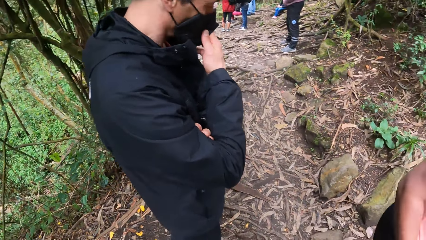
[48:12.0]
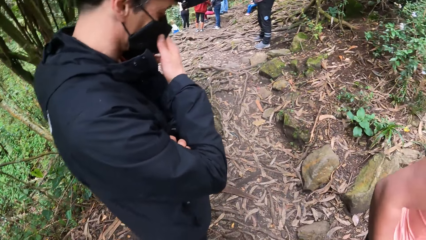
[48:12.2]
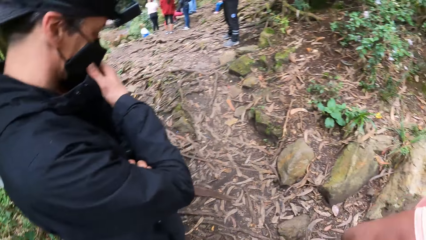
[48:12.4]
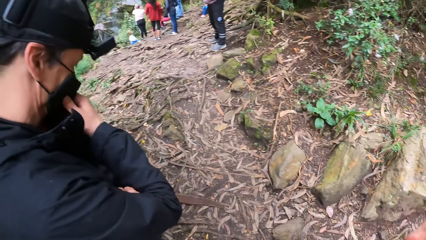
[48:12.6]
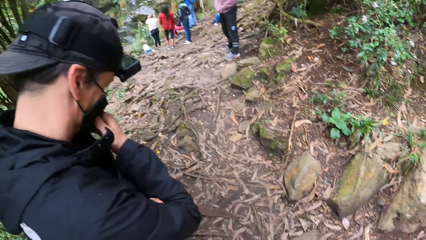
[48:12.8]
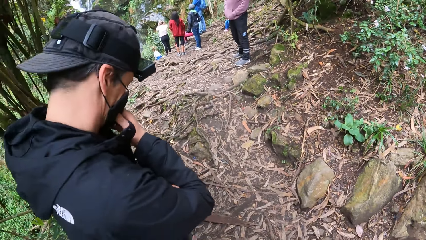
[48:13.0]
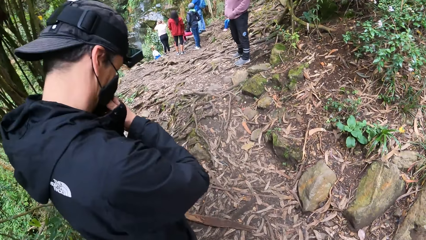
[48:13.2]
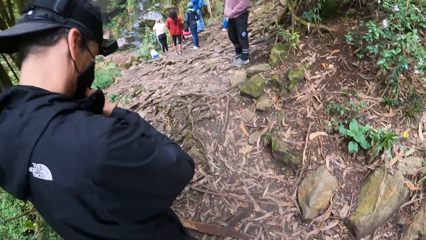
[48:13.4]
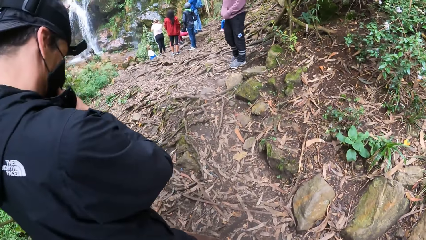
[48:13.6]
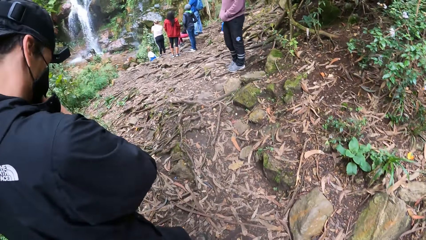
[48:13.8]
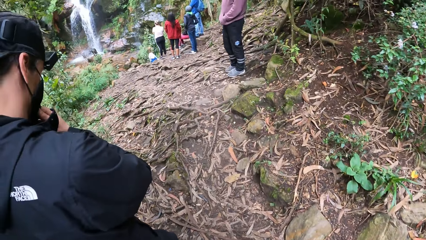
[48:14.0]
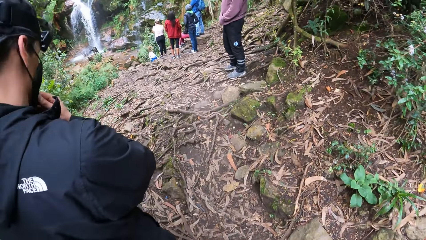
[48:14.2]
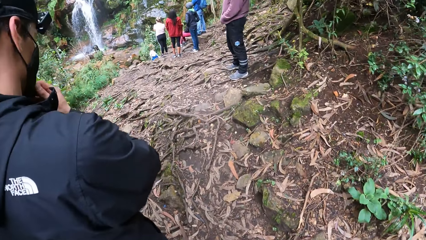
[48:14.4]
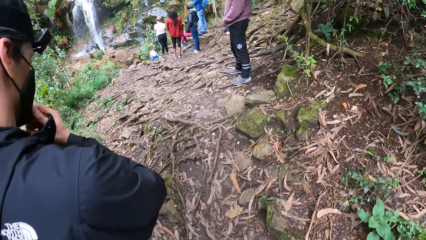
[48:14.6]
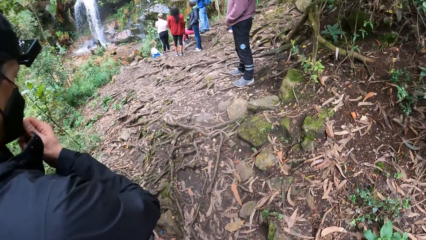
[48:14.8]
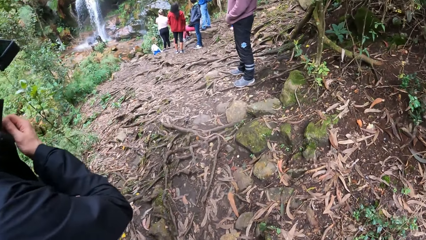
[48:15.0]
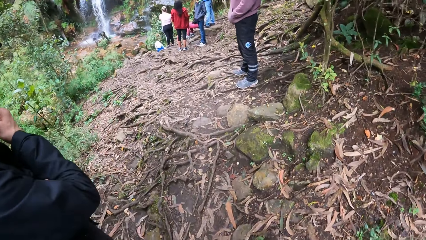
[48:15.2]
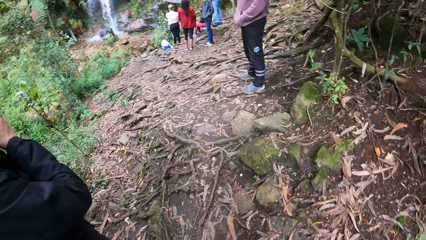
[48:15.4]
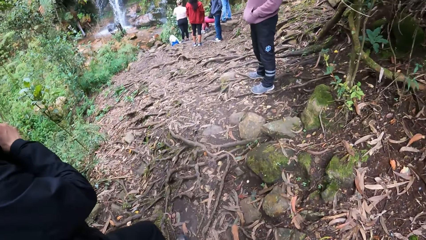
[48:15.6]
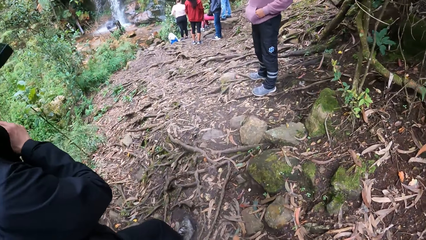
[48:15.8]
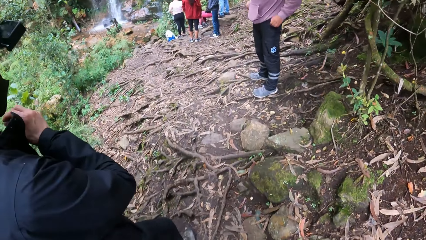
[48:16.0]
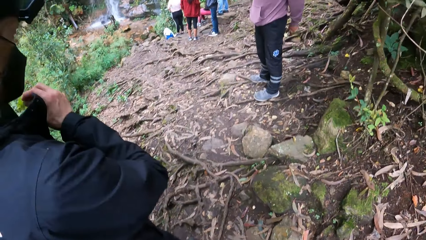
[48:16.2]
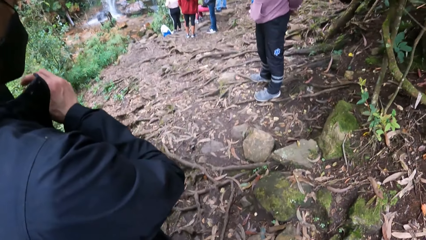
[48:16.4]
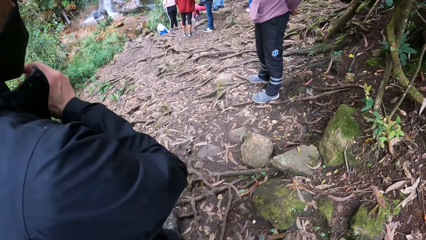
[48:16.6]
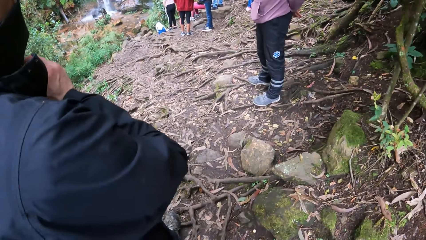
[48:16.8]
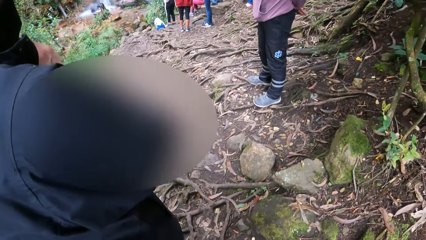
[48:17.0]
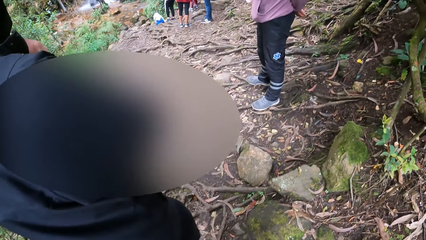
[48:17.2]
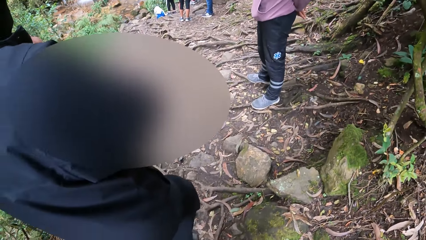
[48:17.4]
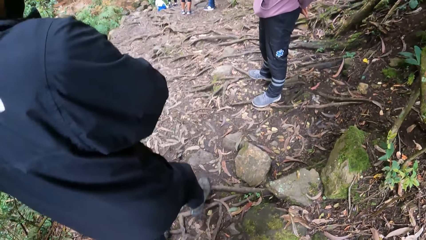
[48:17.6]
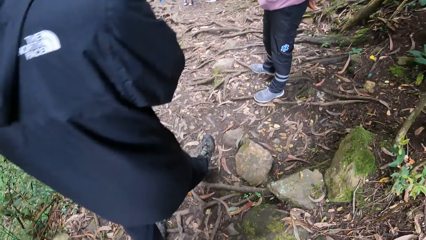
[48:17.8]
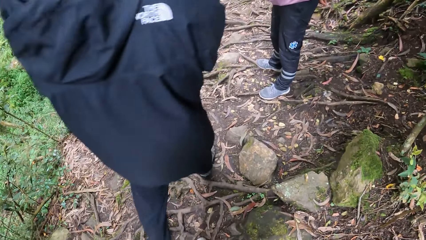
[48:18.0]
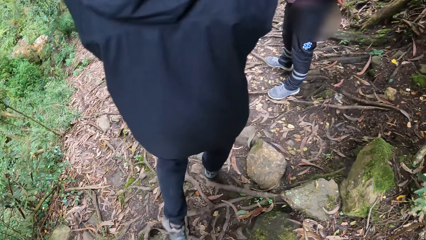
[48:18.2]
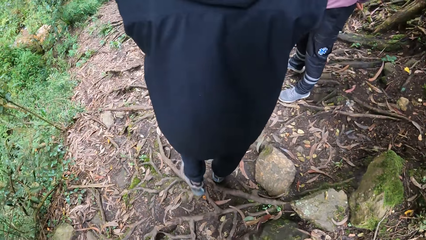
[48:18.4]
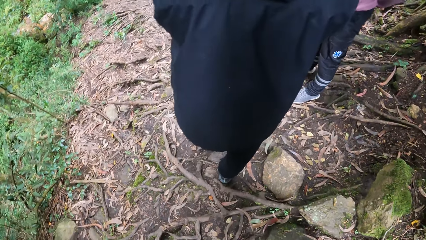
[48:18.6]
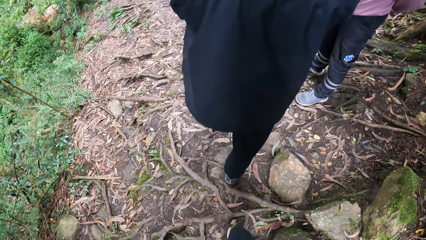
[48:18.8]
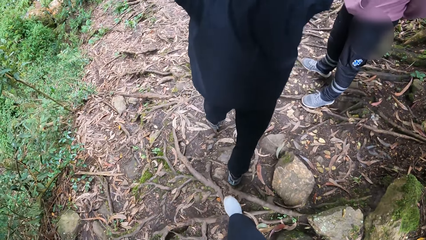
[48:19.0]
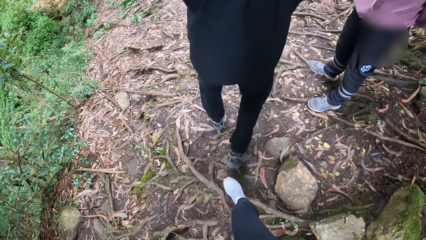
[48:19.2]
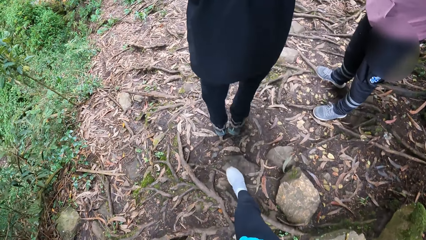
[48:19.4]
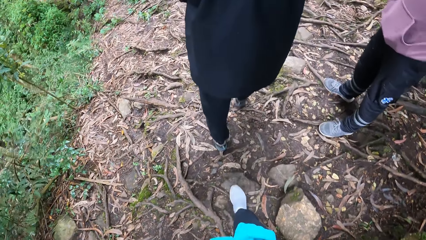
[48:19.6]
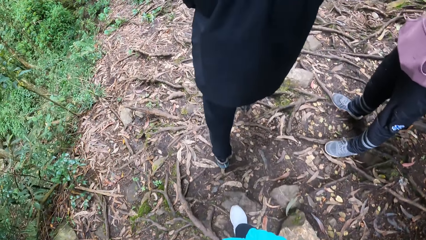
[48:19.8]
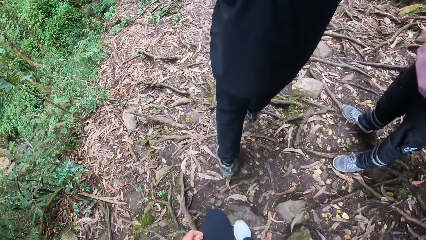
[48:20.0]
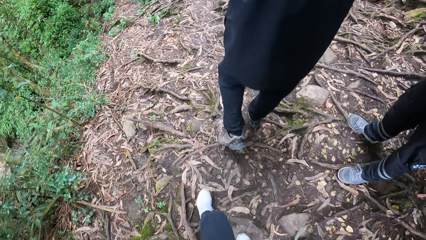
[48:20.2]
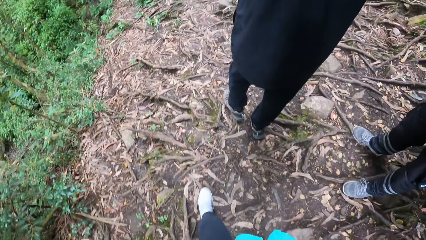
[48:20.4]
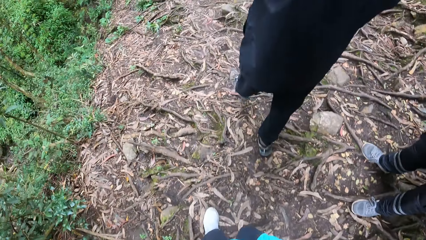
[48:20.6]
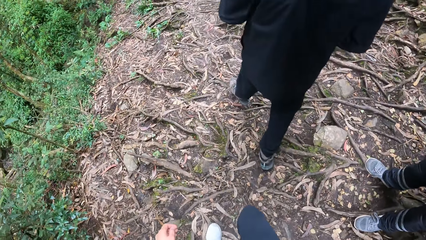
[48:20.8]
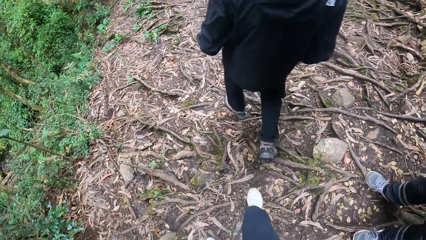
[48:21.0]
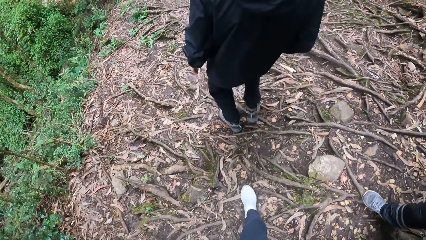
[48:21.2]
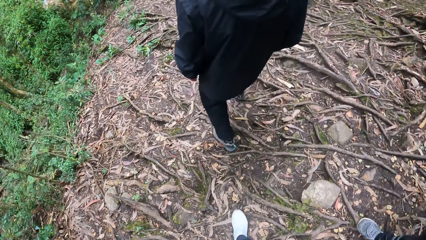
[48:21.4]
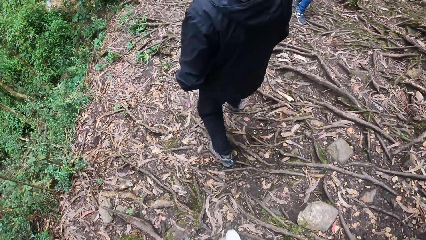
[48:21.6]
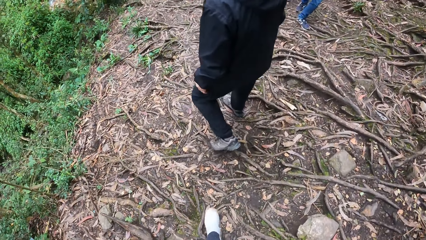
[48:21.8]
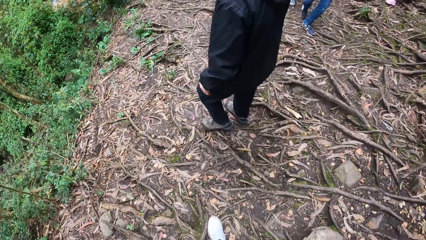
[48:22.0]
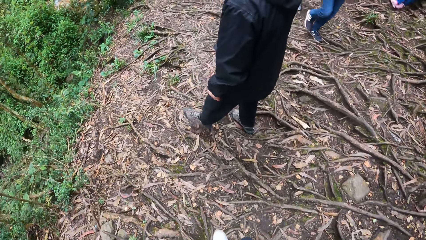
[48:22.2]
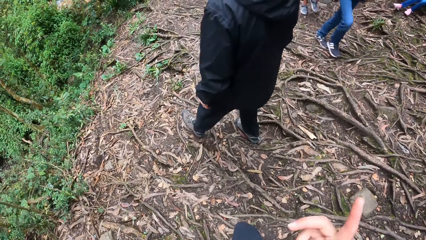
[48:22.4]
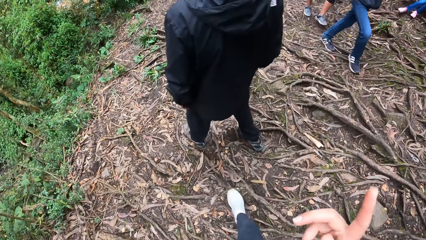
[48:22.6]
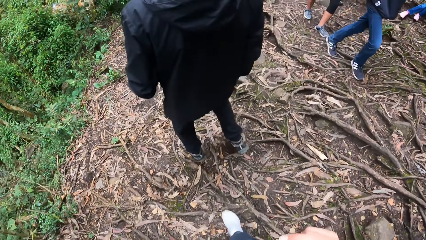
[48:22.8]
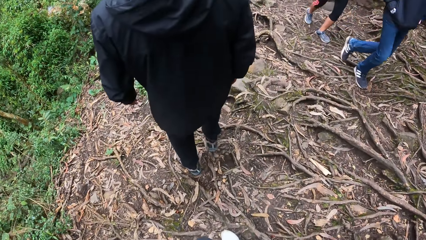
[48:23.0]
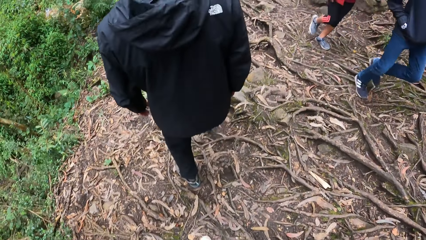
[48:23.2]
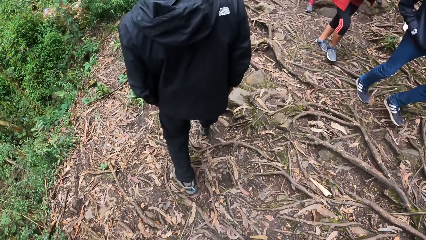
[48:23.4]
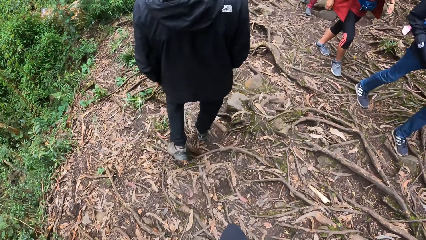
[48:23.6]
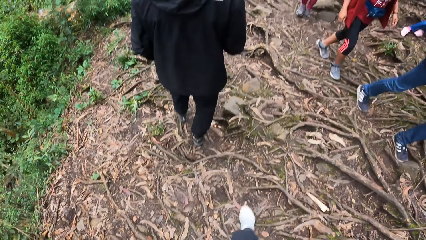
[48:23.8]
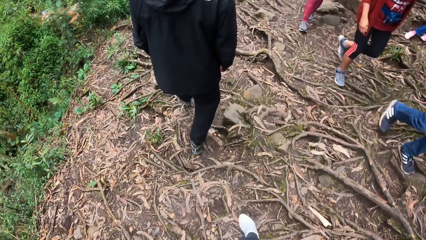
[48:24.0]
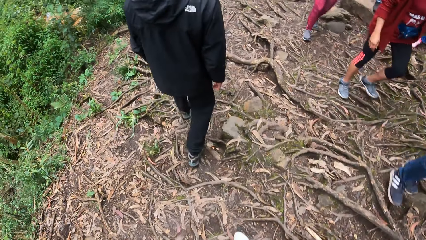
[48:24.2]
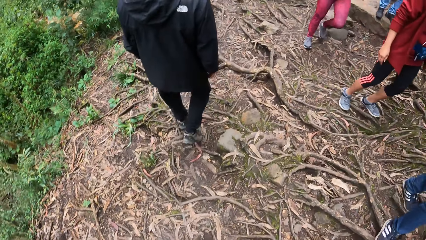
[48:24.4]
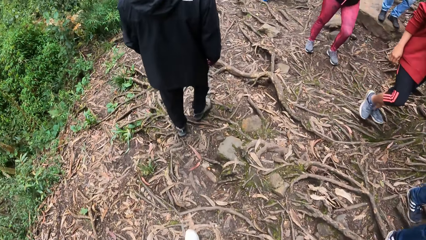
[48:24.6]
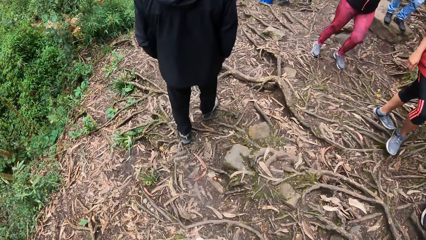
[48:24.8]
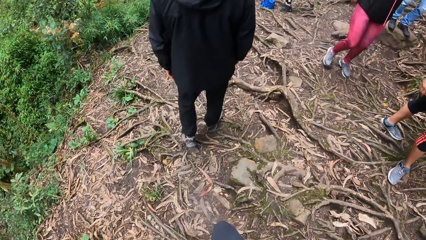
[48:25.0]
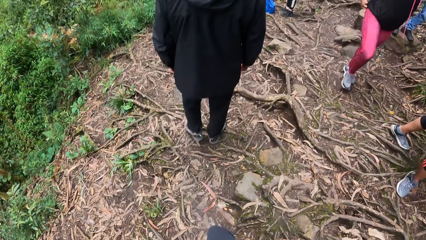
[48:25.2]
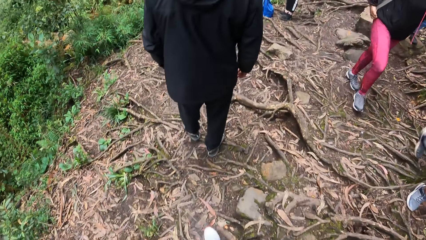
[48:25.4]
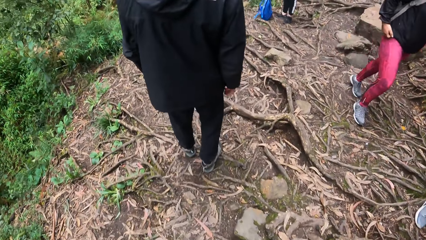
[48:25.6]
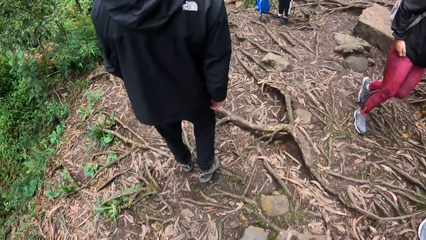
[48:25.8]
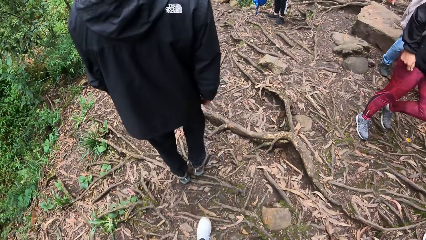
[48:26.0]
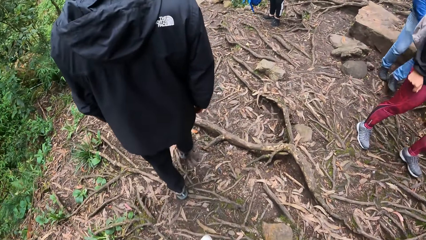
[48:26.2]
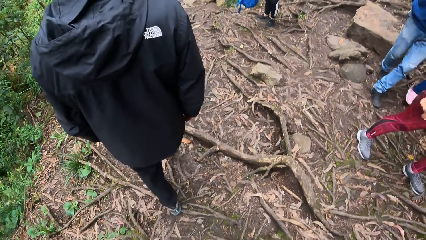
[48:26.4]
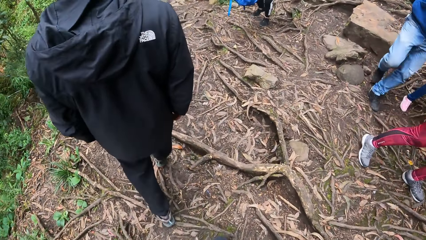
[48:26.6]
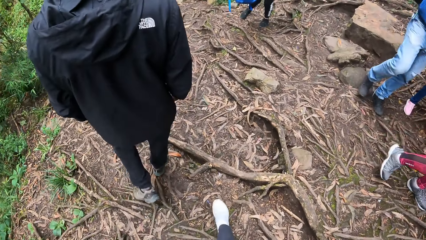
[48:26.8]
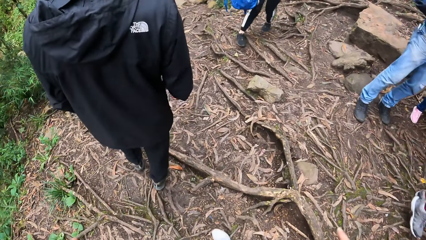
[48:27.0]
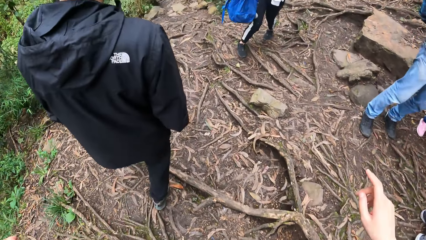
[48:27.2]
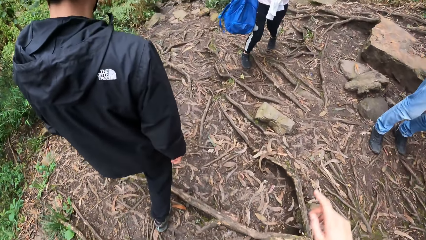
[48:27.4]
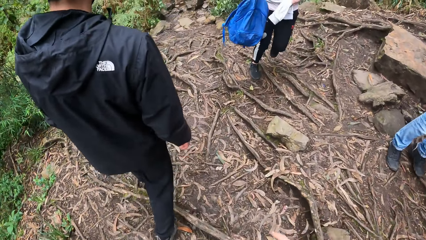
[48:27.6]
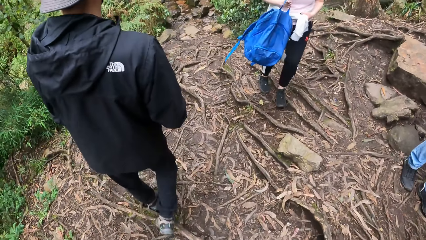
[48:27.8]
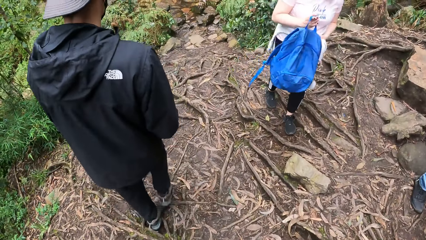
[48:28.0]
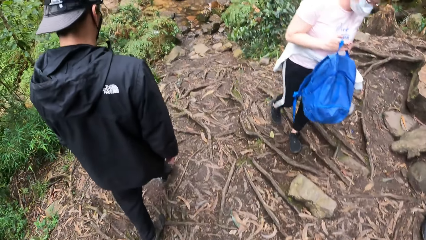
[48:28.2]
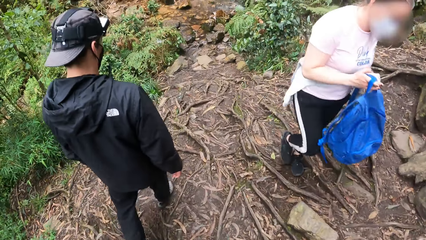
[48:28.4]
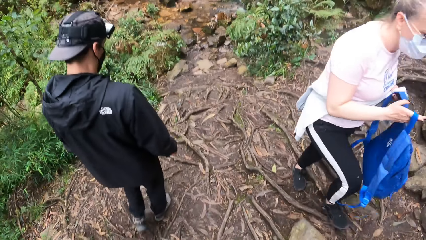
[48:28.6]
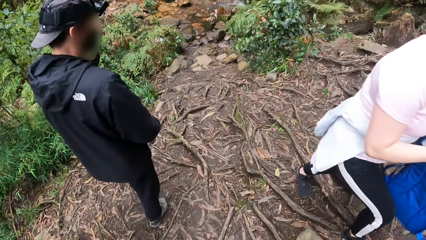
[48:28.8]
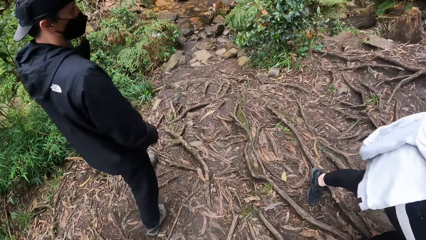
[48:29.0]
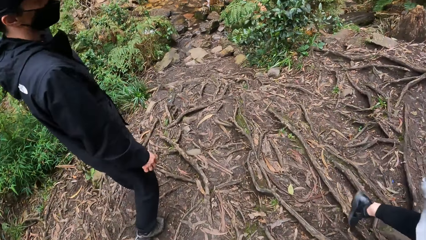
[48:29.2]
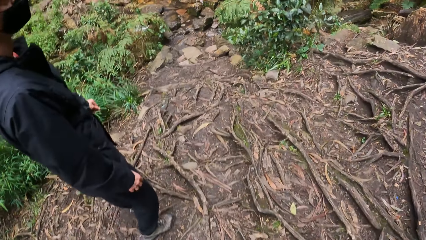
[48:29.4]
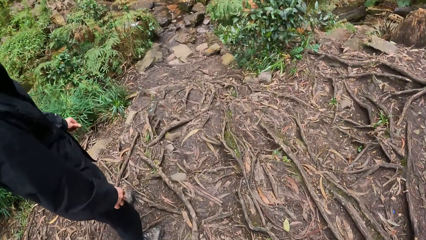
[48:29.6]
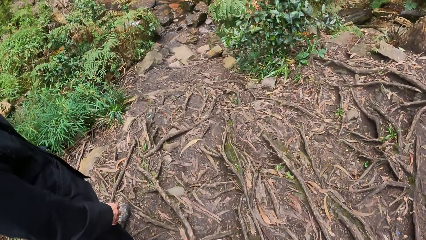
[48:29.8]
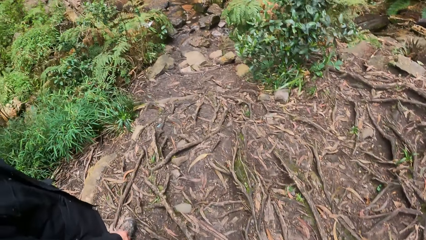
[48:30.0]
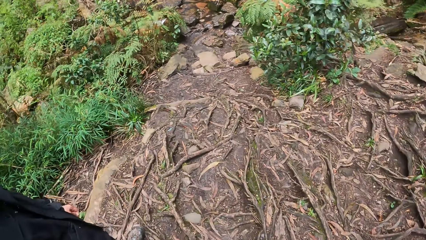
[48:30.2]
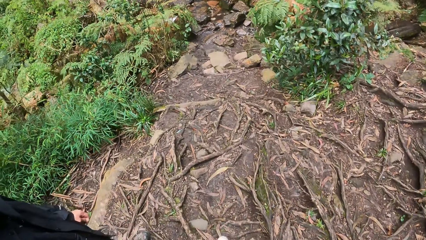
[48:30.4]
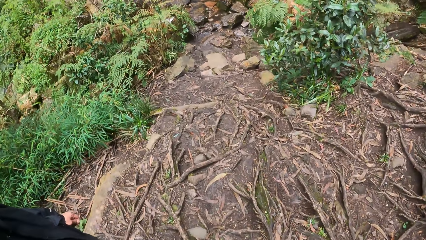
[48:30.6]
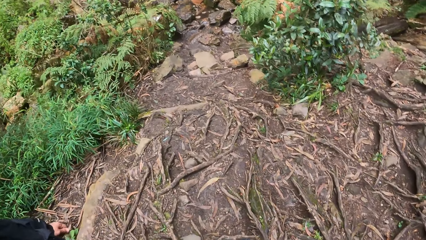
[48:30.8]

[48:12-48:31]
The camera wearer walks towards a waterfall.
